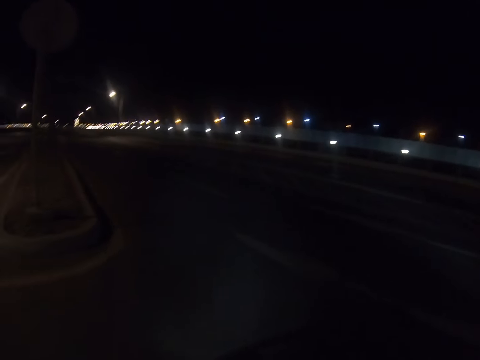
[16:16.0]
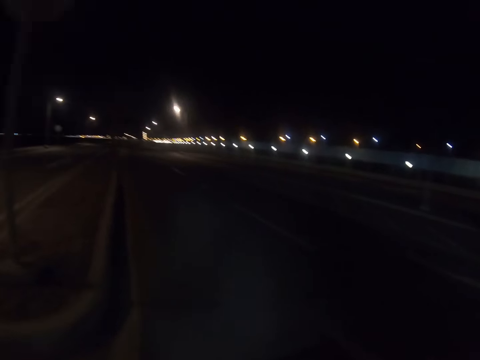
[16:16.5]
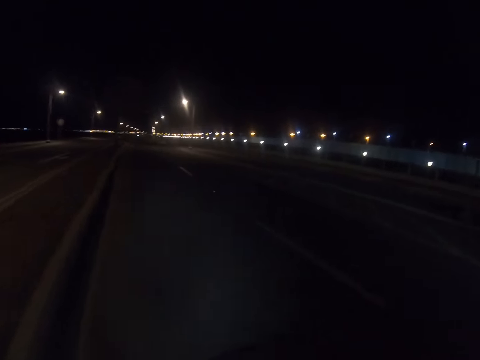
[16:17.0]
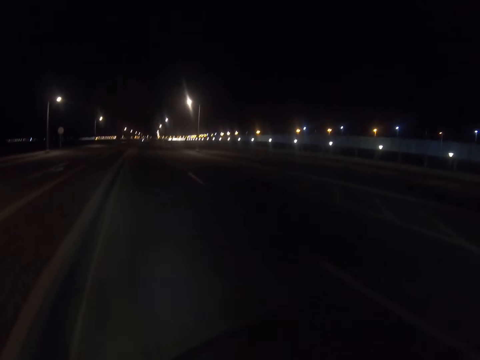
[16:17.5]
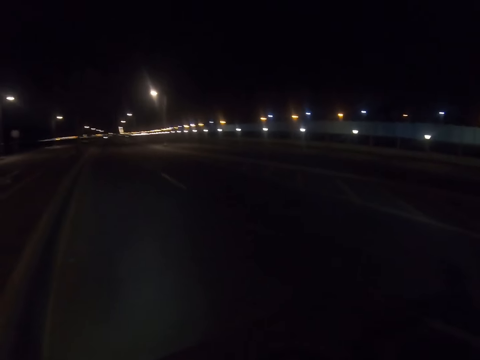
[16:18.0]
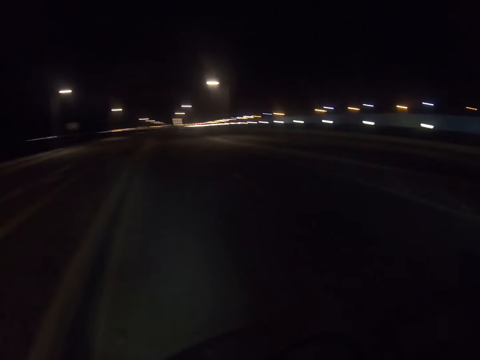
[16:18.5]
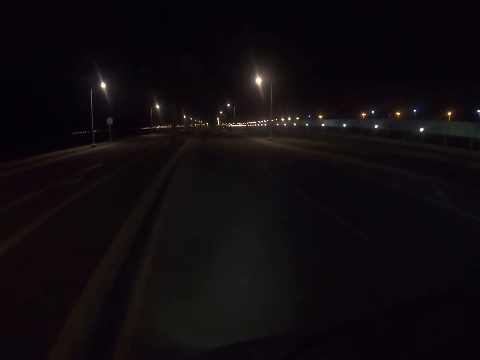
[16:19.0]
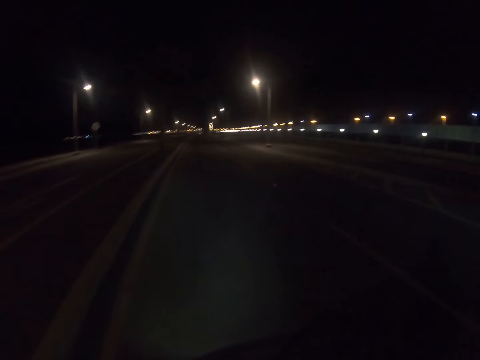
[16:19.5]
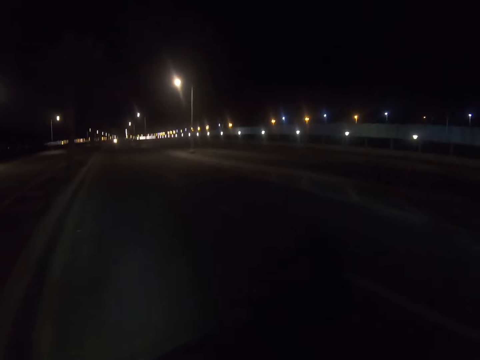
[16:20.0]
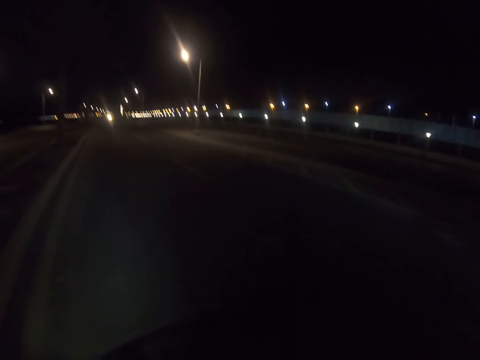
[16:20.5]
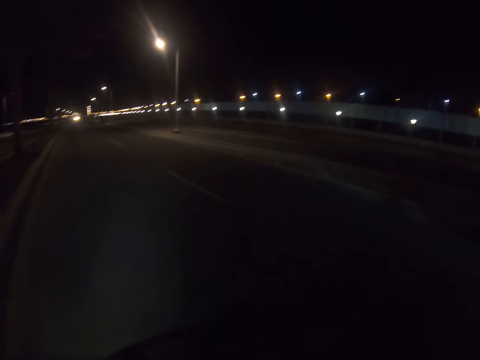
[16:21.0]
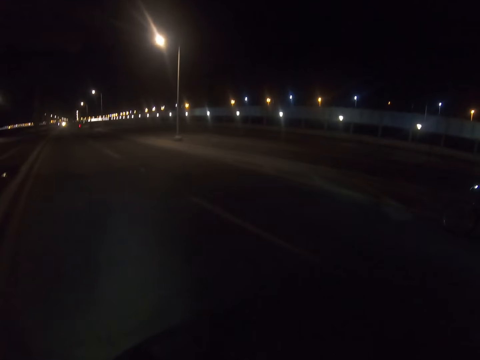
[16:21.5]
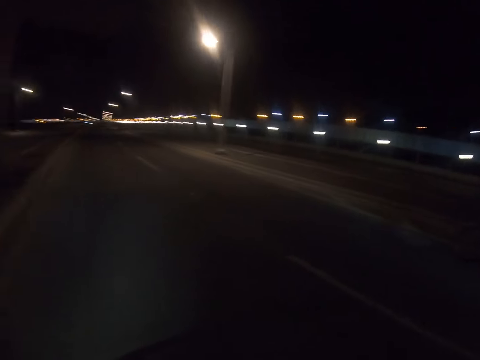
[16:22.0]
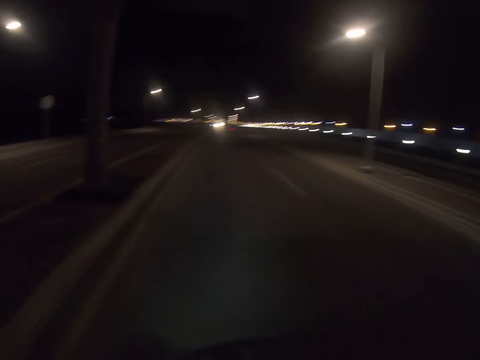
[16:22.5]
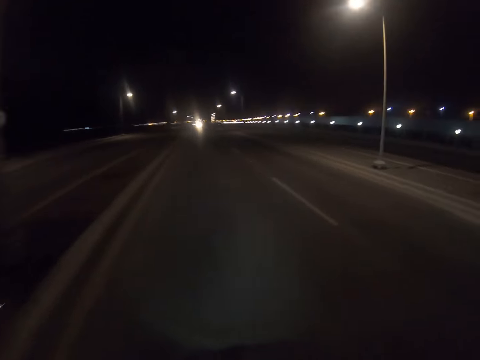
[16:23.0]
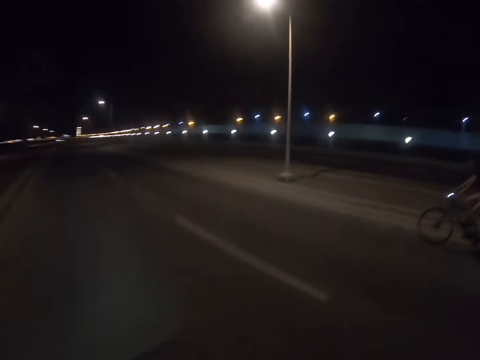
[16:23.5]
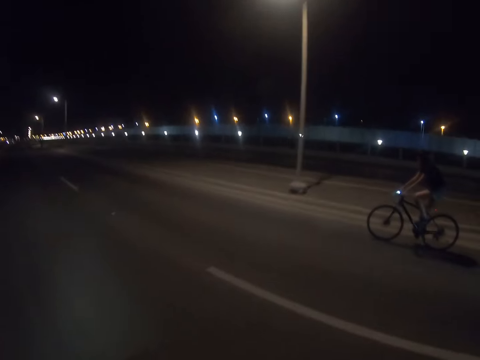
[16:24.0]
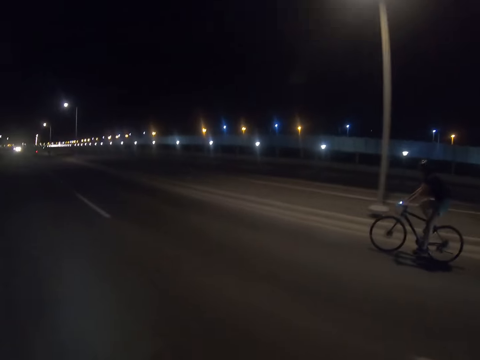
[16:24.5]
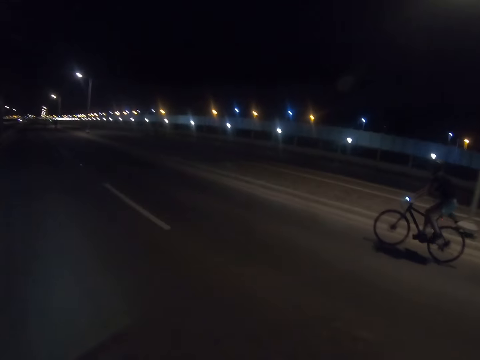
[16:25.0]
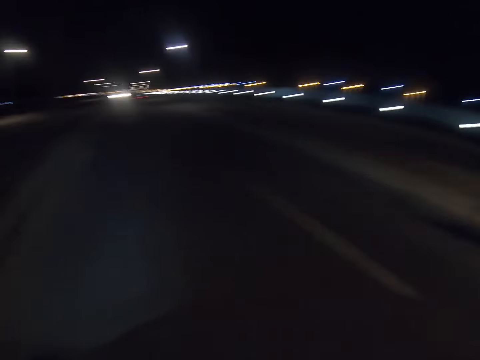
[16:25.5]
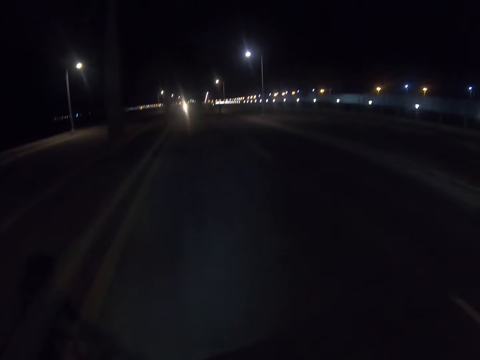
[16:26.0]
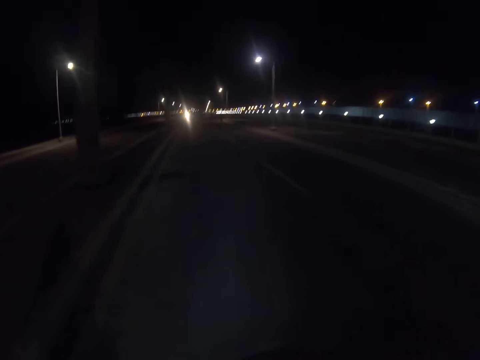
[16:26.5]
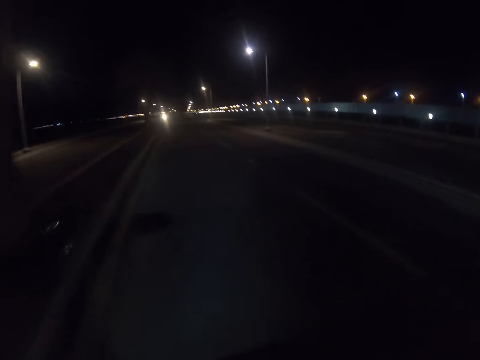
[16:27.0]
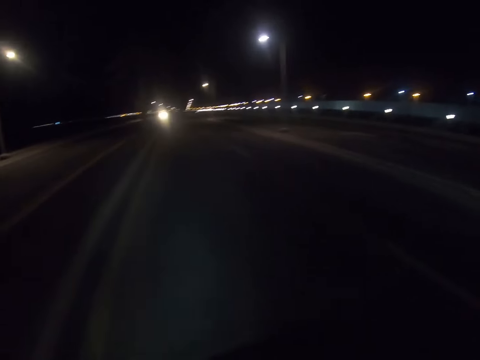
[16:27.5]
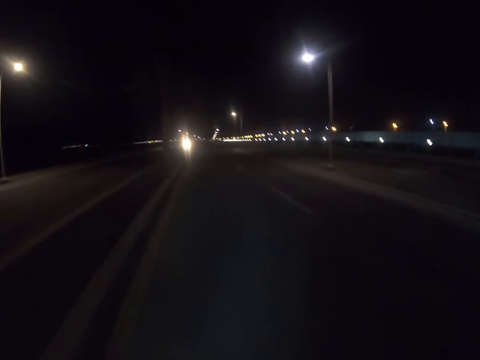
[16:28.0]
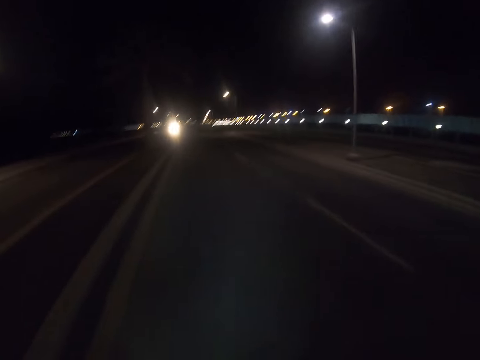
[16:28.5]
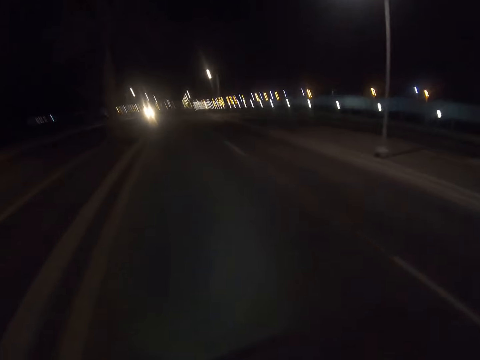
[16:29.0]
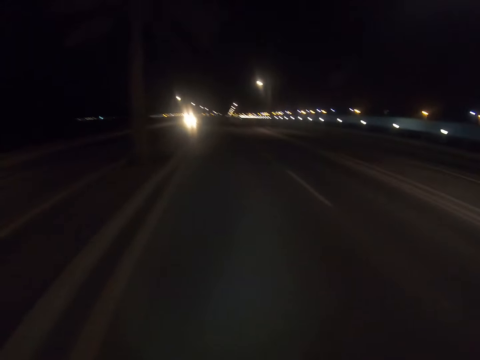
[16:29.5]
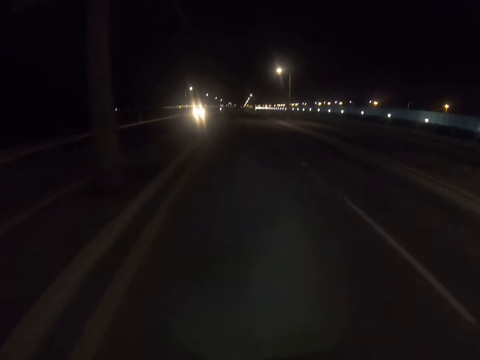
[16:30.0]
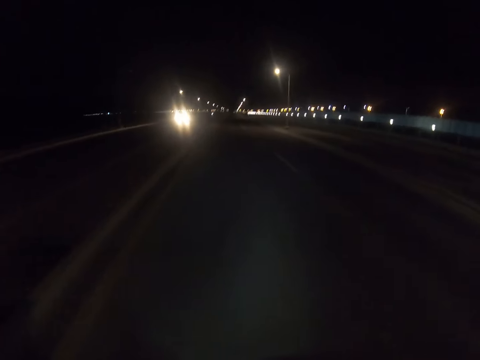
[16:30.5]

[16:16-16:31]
The camera wearer turns left on the road. A woman turns left on the road. The camera wearer rides a bike on the road.

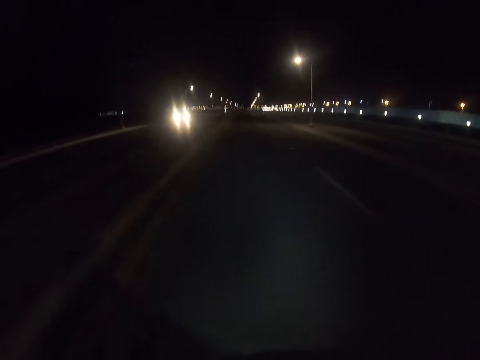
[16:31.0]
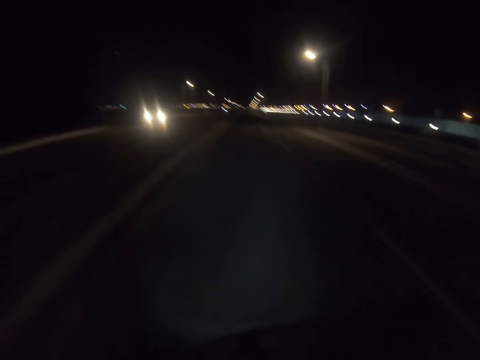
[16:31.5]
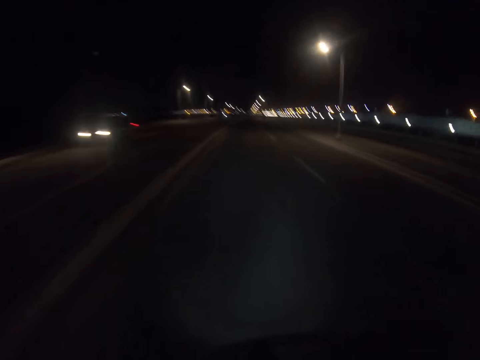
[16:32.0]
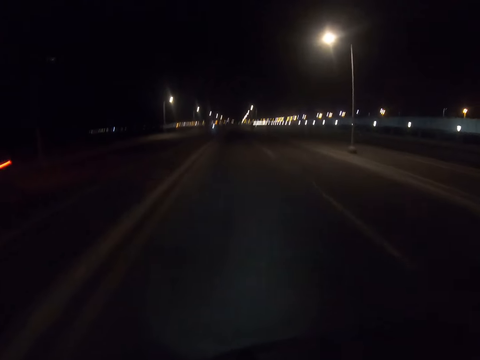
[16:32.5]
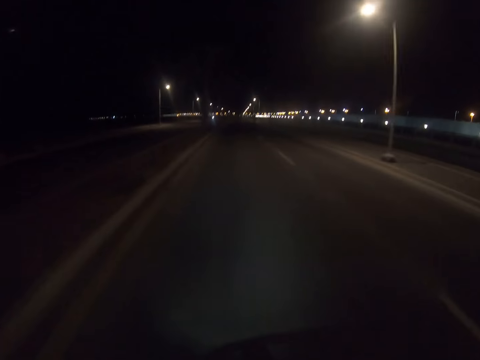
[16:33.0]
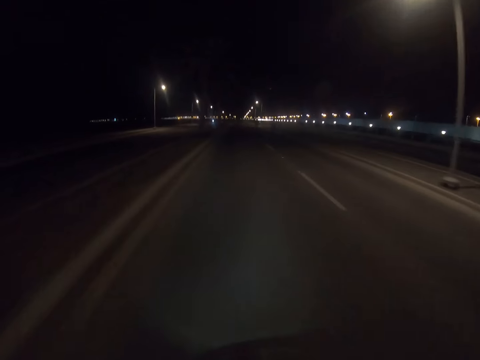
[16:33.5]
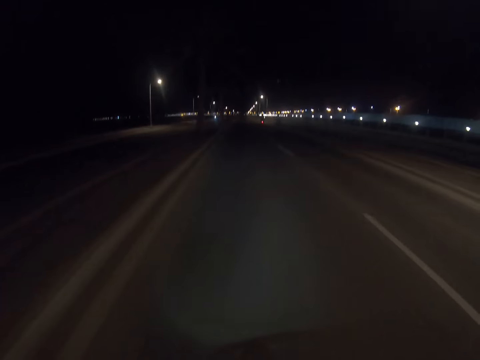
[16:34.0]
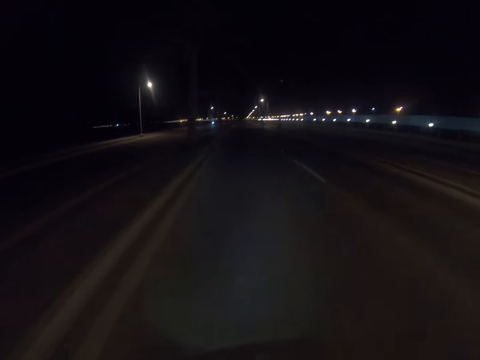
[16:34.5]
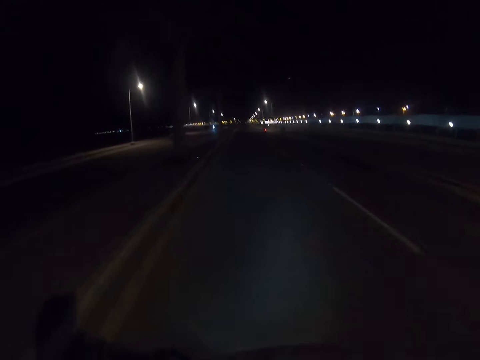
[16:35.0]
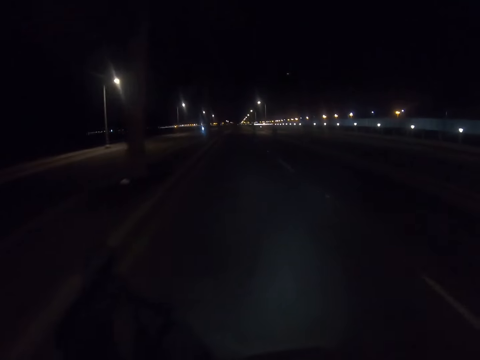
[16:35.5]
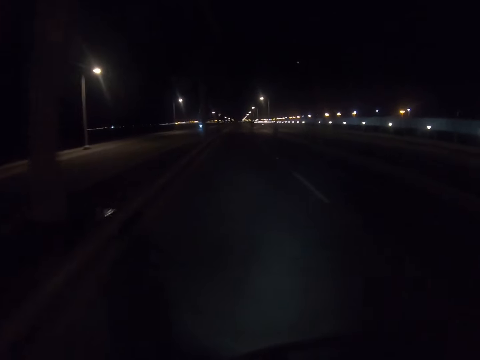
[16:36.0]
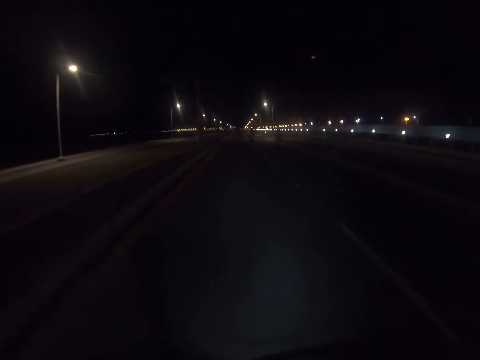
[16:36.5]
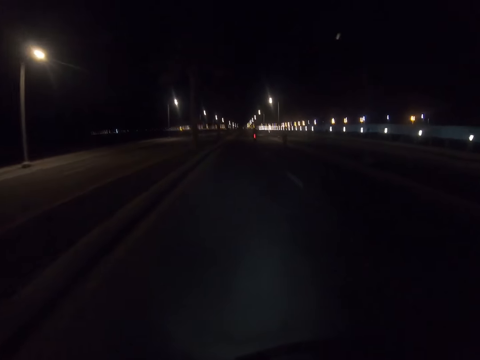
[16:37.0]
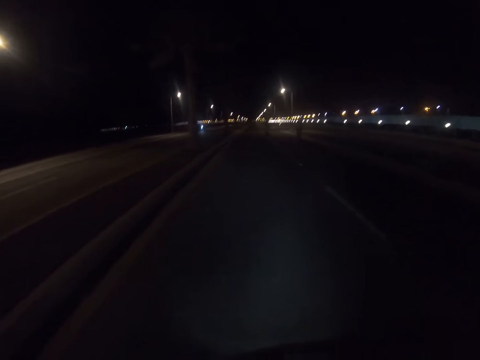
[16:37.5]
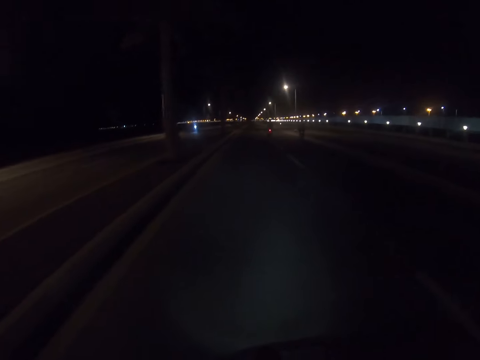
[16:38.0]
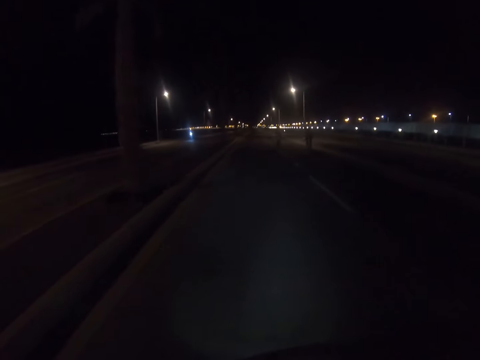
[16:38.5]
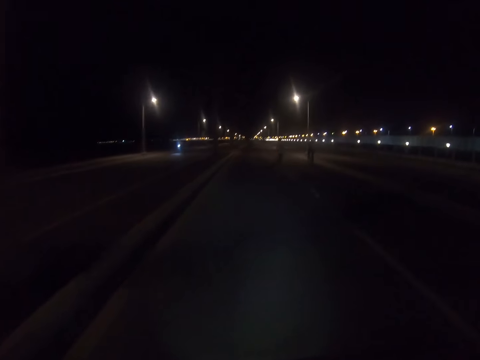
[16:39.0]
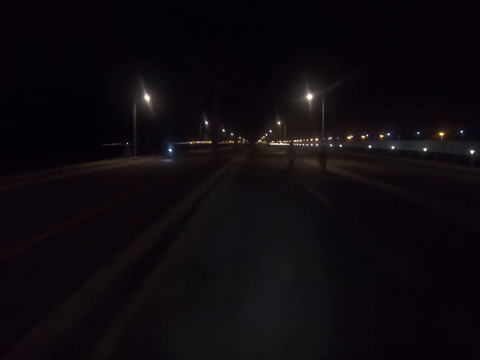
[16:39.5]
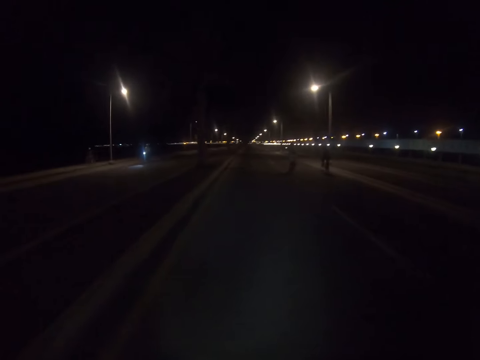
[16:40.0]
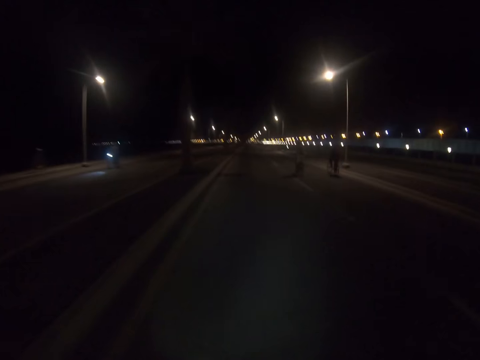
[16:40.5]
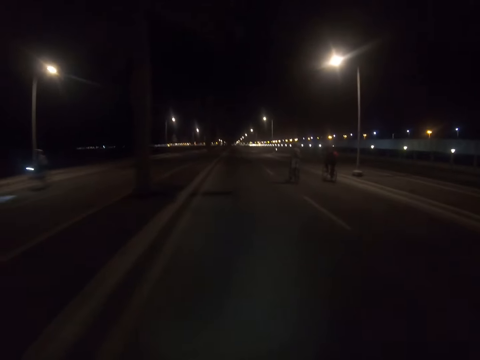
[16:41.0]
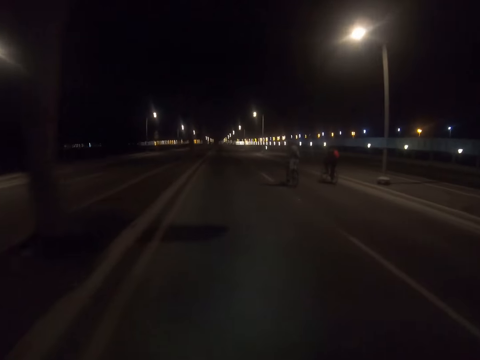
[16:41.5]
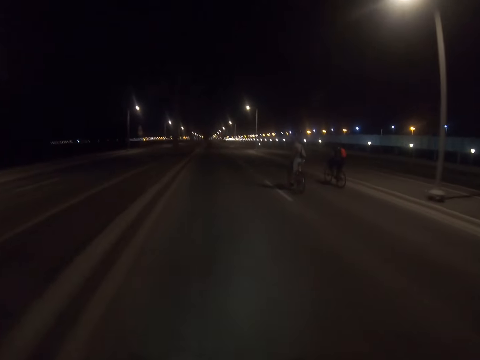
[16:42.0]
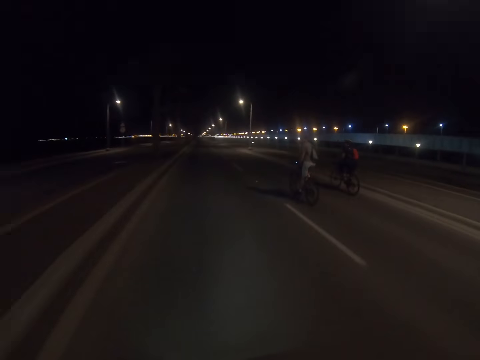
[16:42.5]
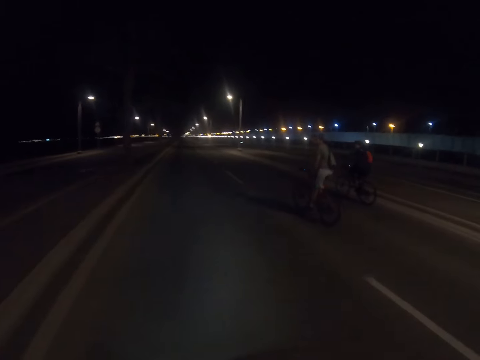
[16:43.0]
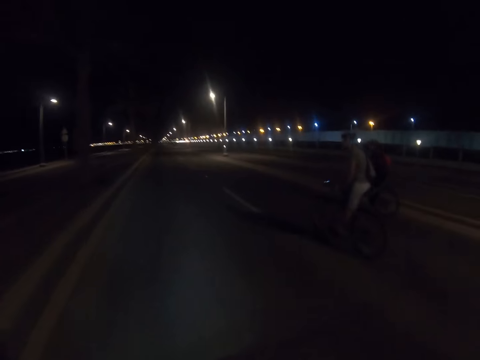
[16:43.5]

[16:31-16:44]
A man rides a bike on the road.
